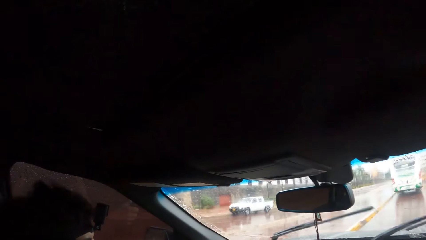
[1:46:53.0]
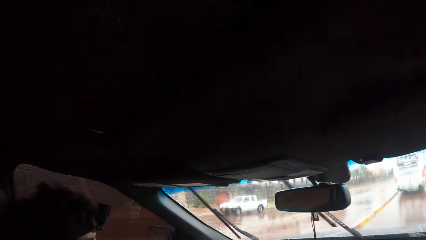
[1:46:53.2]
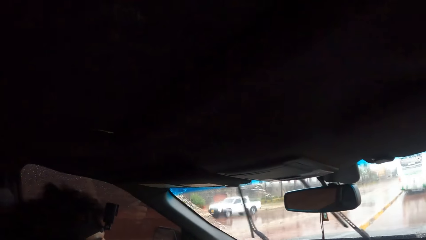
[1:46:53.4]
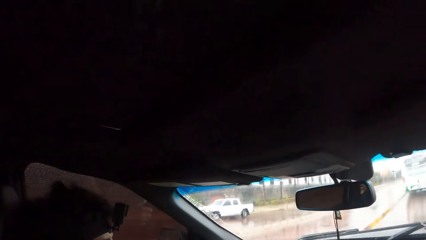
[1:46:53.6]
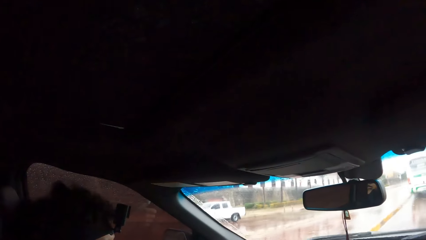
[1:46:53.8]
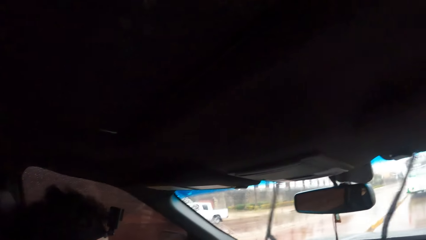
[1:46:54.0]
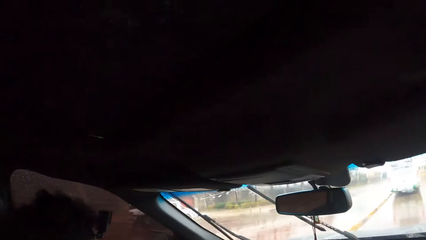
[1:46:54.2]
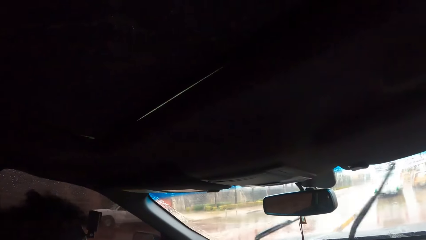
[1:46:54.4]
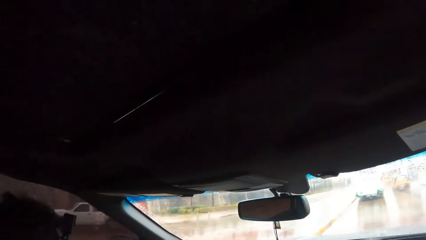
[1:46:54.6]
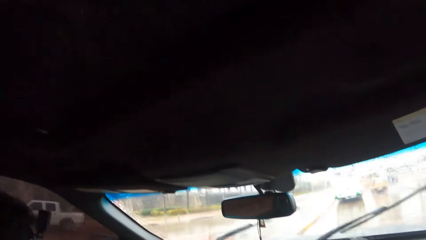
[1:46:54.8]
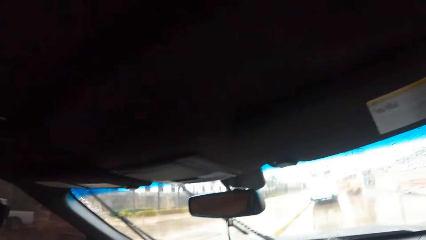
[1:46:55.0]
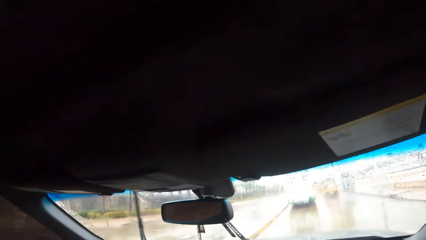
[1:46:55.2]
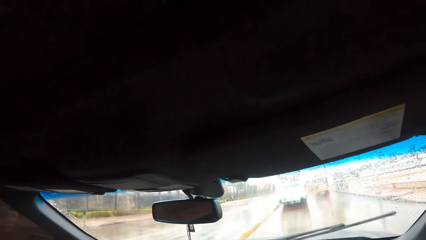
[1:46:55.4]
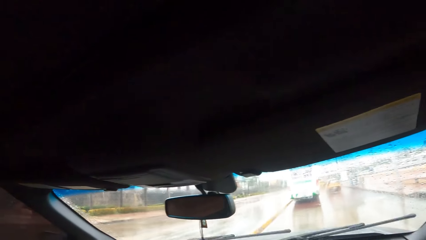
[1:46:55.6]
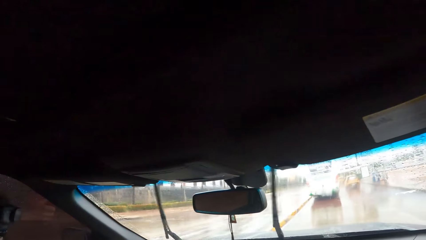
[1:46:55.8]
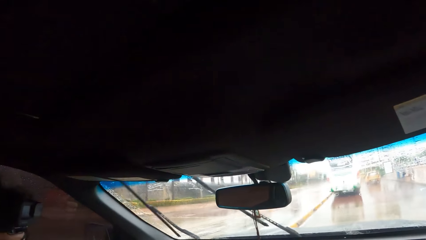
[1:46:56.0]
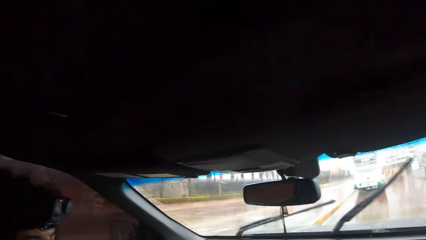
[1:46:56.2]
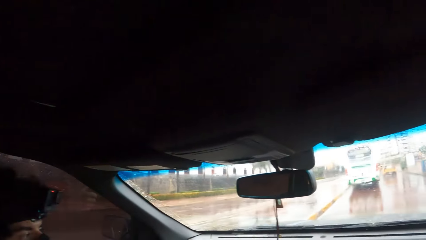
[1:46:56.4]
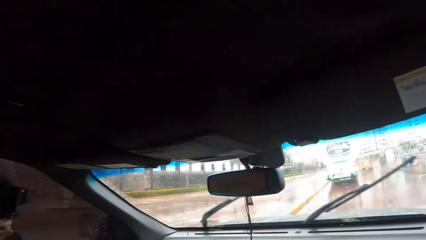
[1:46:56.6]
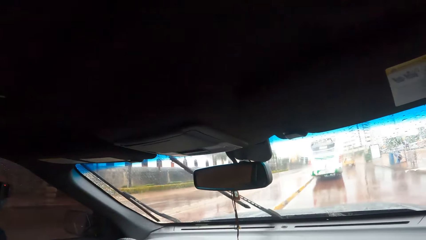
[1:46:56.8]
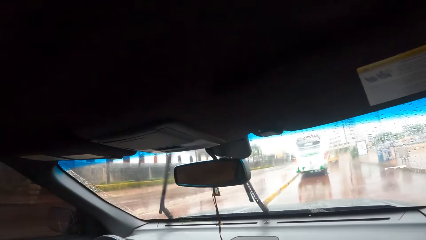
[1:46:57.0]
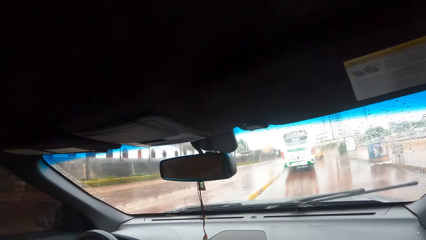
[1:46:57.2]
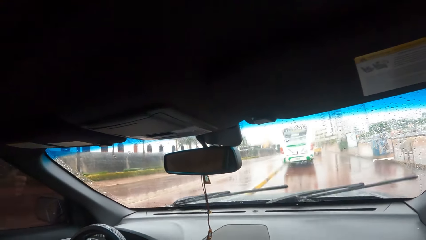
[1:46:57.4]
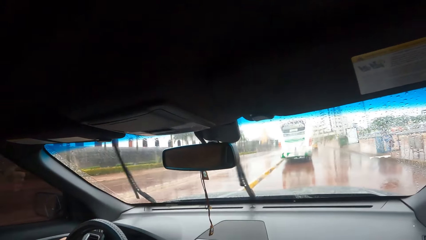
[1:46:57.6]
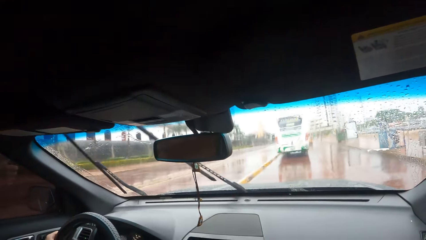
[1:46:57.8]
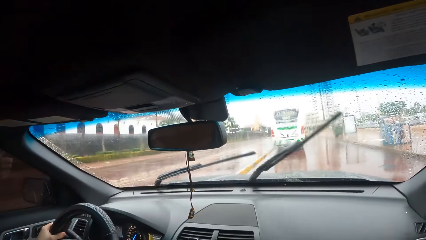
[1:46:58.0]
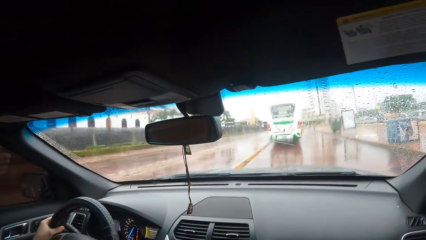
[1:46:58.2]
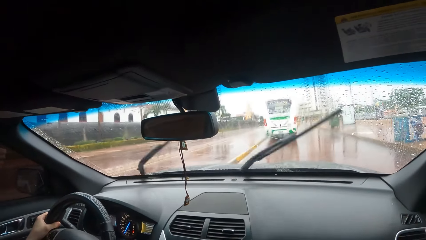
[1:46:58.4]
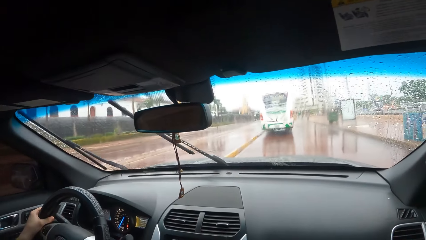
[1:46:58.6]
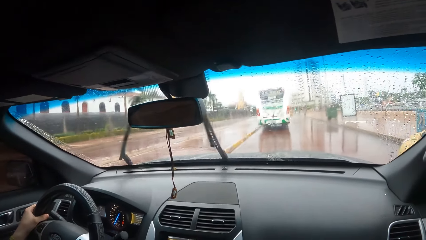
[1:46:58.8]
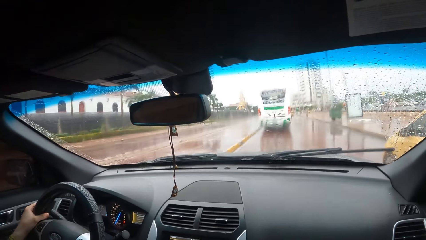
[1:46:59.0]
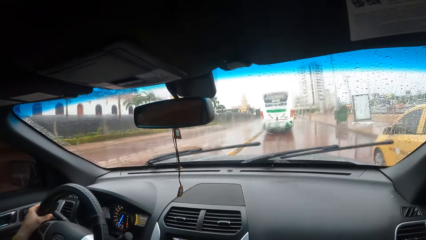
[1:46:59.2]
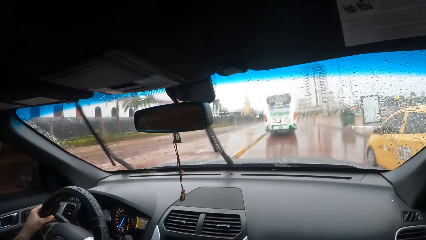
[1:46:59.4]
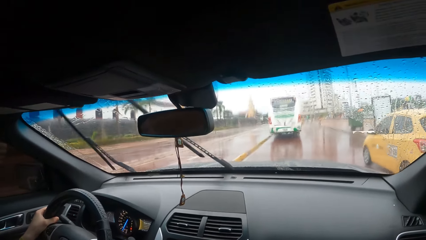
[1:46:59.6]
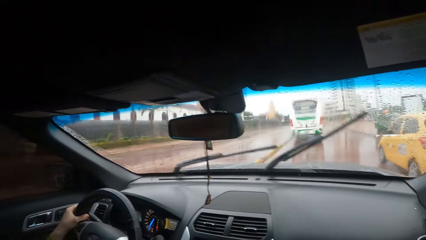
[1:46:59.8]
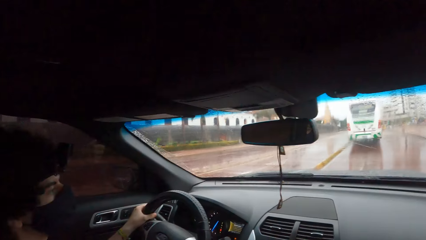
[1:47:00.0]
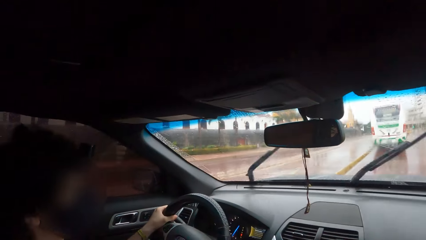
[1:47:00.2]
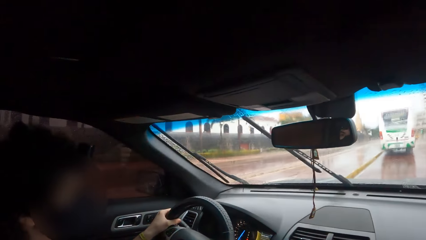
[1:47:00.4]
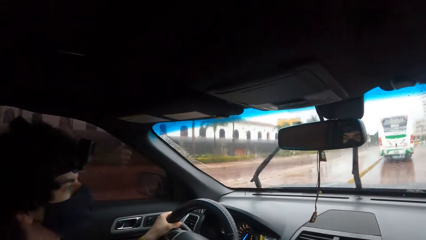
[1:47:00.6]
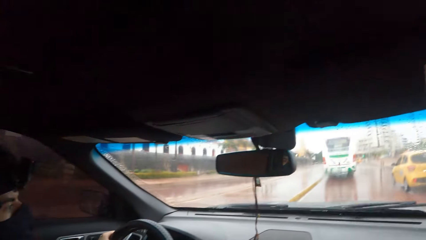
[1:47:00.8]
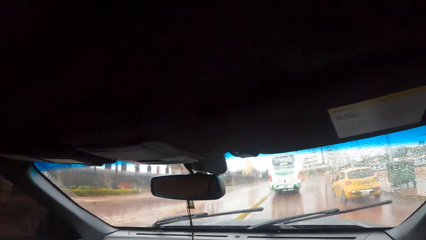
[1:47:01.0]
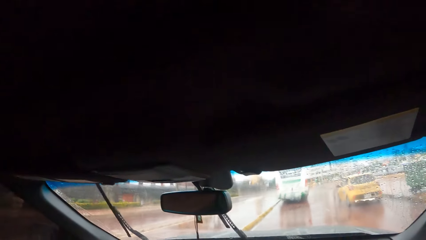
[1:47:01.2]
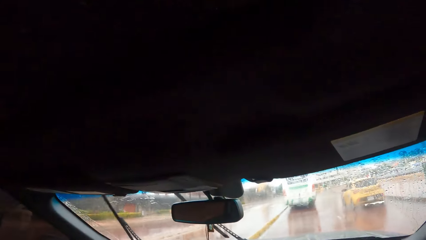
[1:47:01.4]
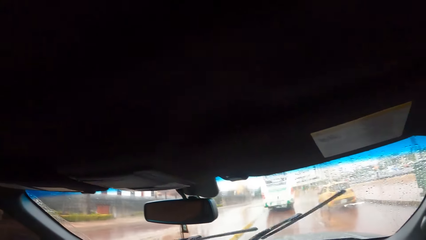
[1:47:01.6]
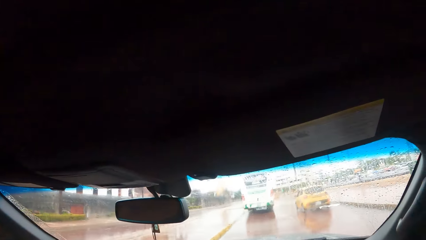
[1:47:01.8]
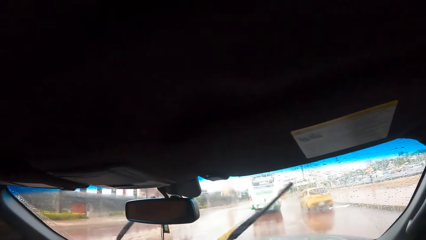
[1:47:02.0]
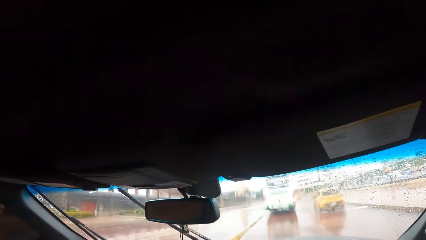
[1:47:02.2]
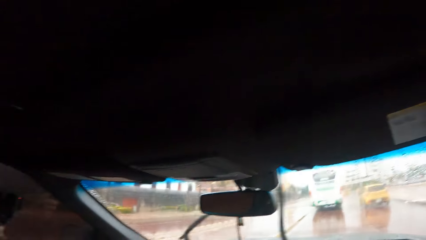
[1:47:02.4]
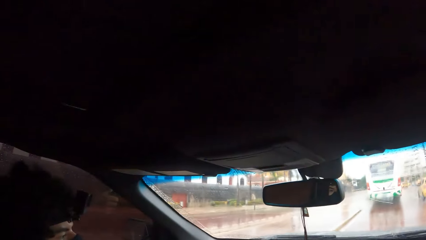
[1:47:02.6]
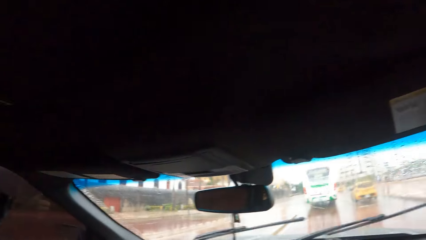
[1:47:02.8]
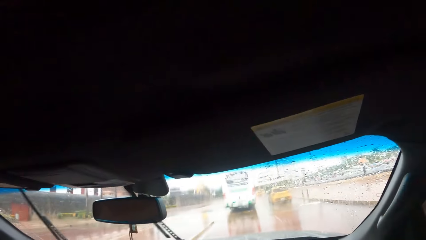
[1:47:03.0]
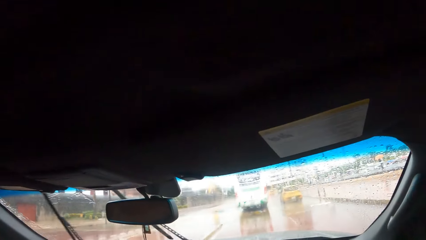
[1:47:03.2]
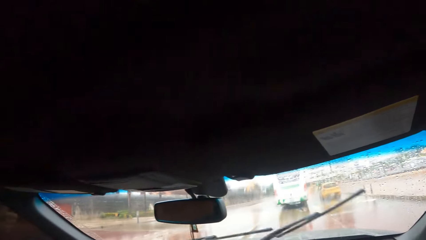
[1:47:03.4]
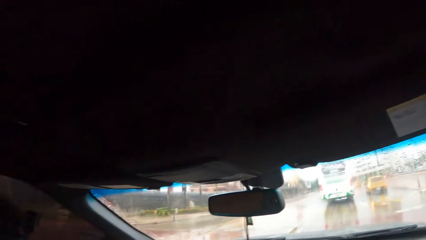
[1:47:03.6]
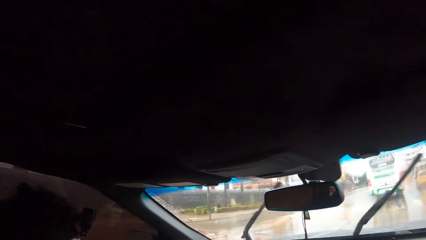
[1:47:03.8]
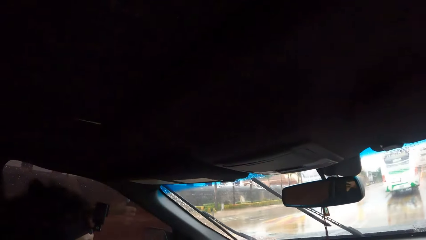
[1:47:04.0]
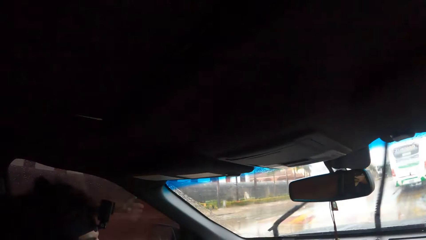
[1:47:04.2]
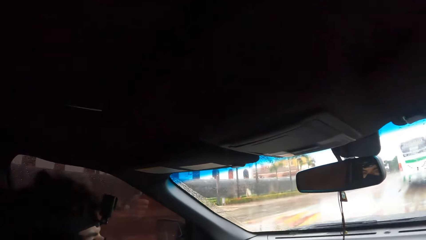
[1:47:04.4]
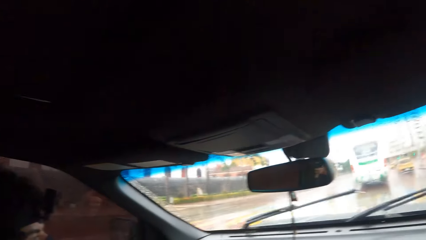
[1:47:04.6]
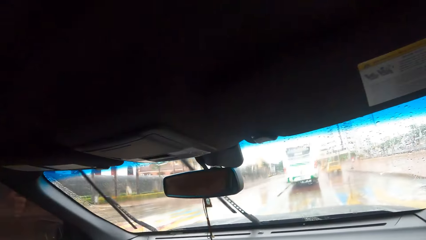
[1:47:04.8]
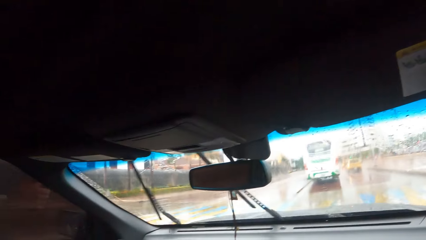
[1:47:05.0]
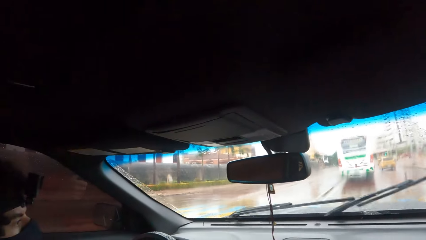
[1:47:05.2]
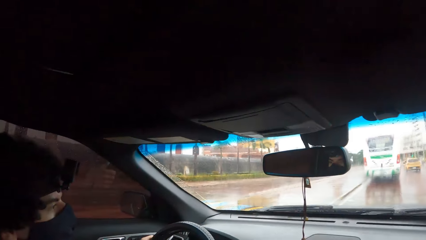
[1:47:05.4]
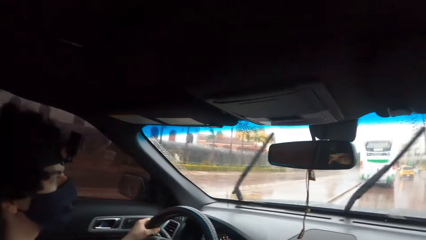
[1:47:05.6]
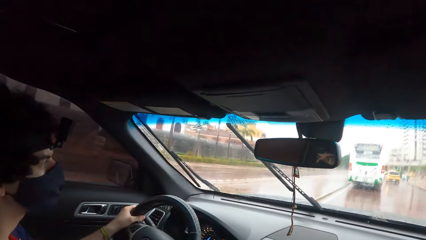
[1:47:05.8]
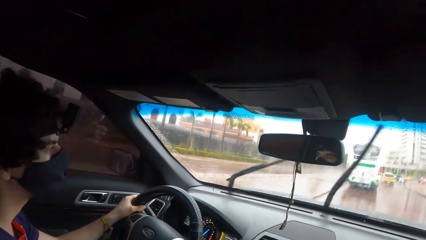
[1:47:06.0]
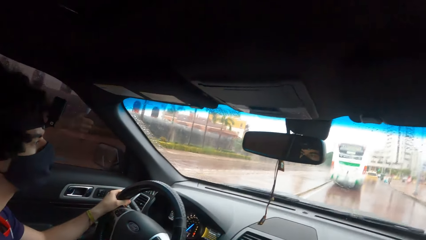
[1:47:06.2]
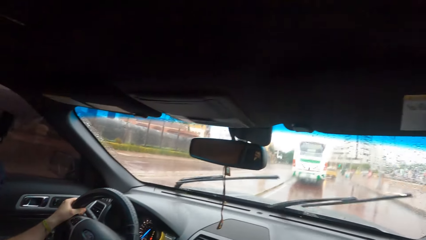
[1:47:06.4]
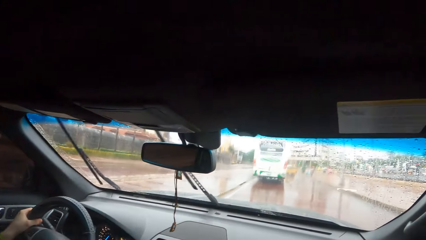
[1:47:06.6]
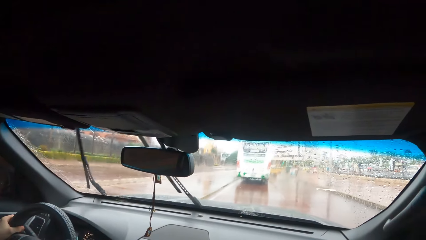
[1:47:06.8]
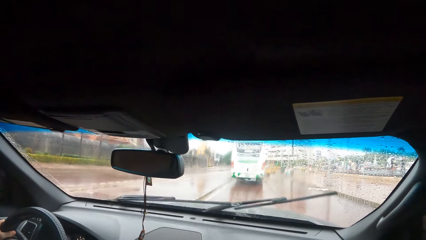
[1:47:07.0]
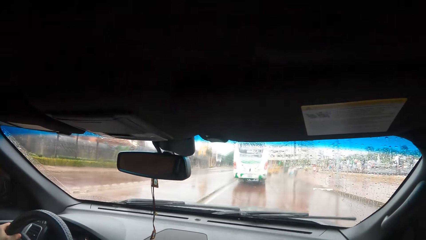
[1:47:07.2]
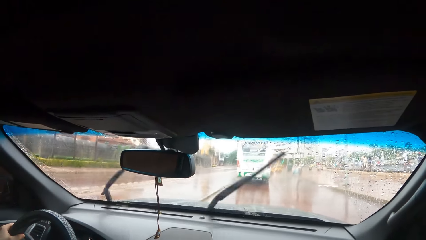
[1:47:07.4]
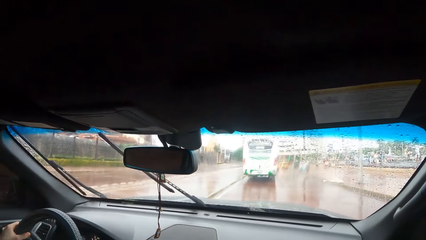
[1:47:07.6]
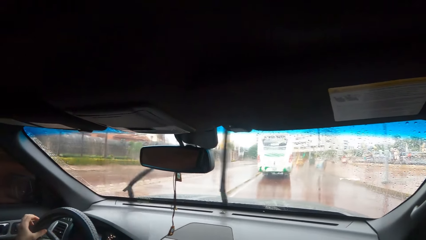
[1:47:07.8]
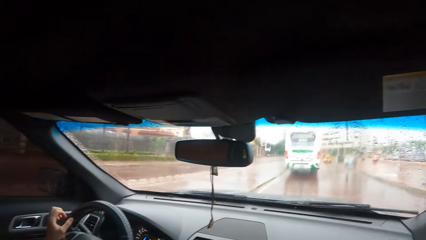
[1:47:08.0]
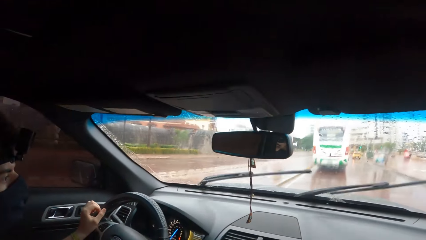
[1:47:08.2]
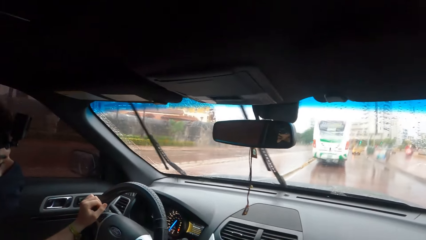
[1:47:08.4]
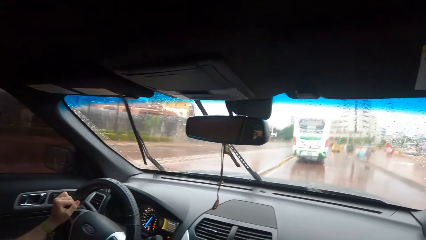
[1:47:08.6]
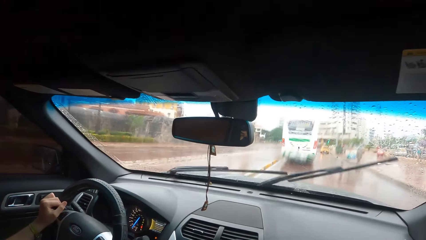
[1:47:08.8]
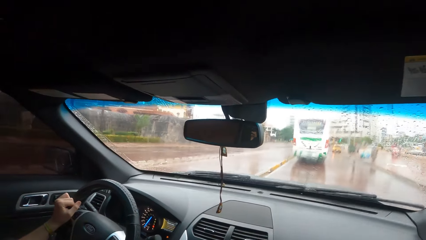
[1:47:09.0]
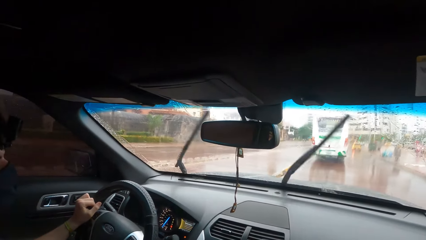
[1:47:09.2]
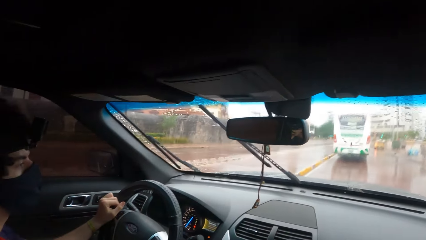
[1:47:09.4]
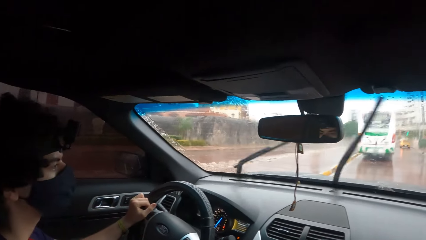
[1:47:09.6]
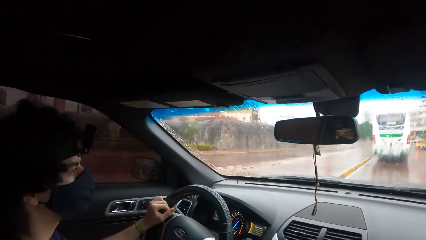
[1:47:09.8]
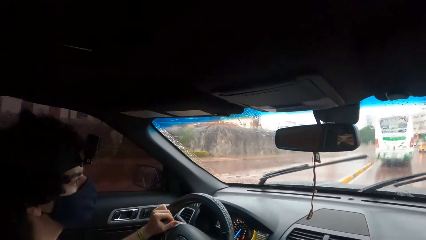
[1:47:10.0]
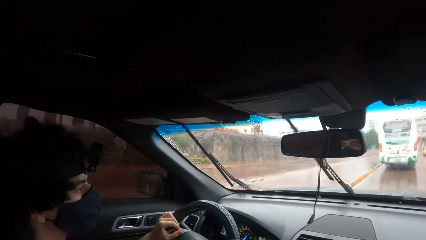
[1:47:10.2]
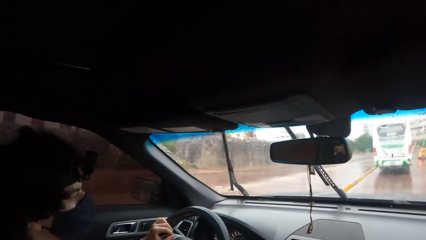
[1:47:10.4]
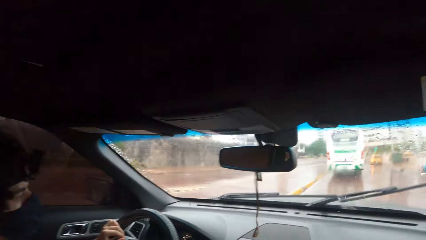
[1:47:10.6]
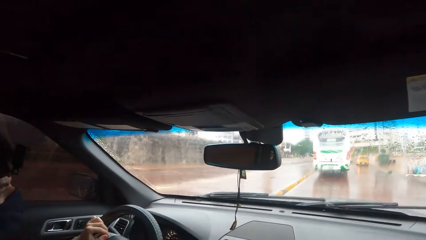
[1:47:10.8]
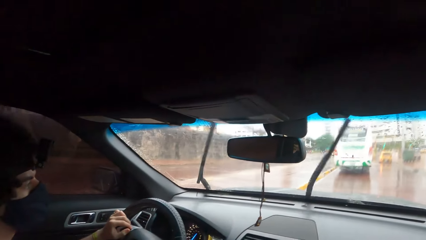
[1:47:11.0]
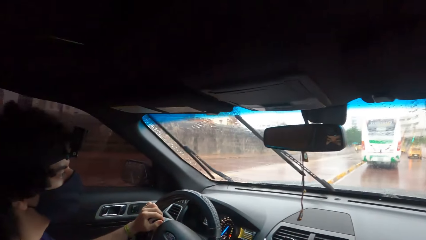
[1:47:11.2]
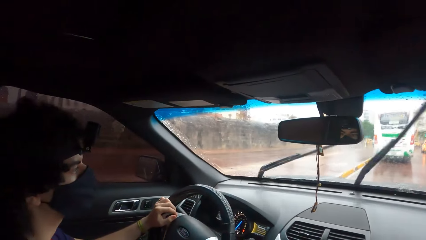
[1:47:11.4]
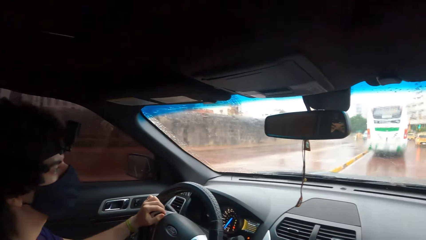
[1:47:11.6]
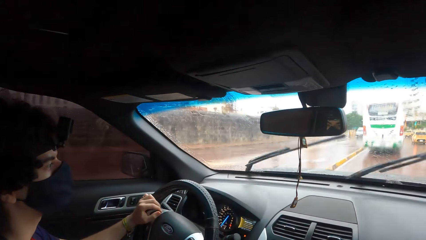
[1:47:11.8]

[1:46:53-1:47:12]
A man drives the car. The camera wearer looks through the window. The man drives the car.
